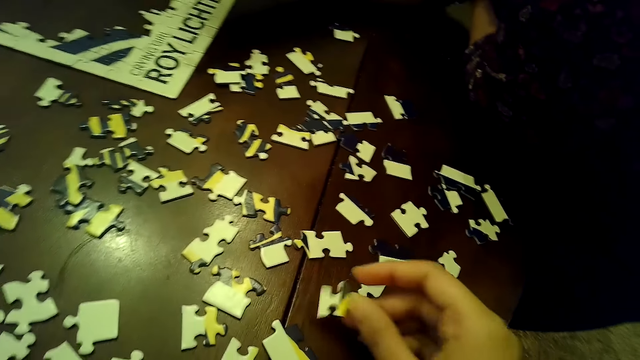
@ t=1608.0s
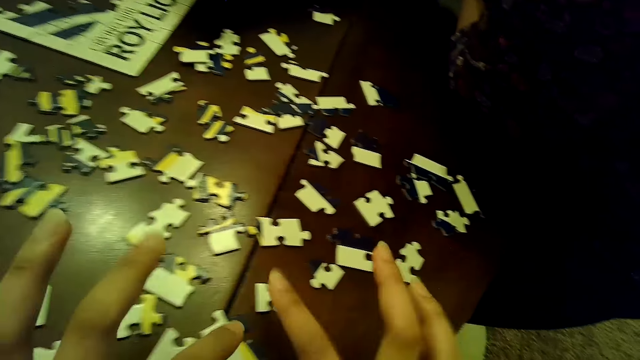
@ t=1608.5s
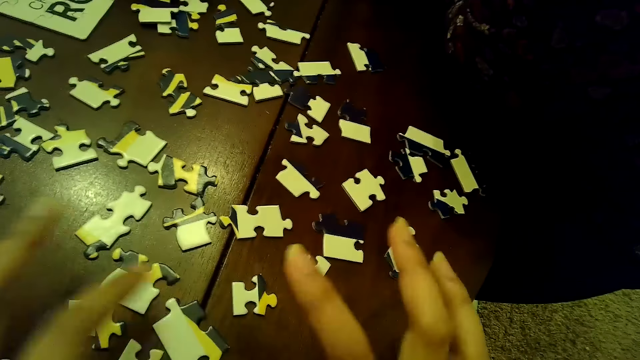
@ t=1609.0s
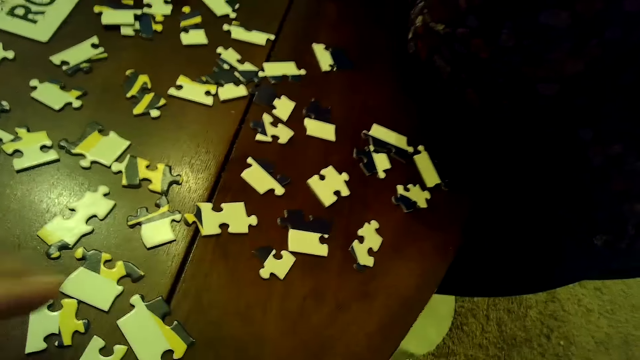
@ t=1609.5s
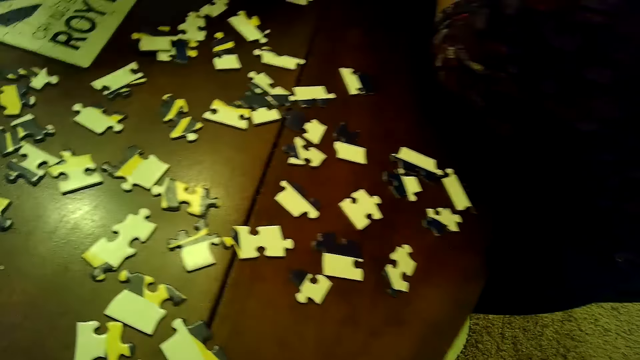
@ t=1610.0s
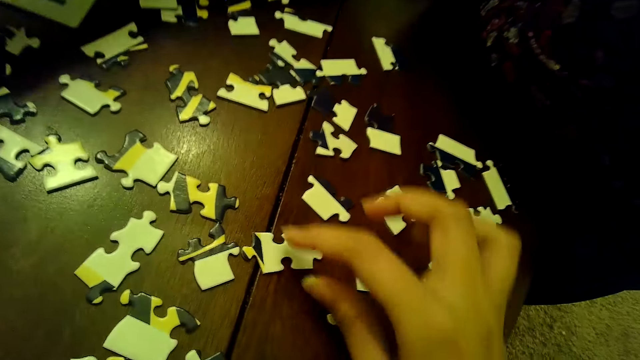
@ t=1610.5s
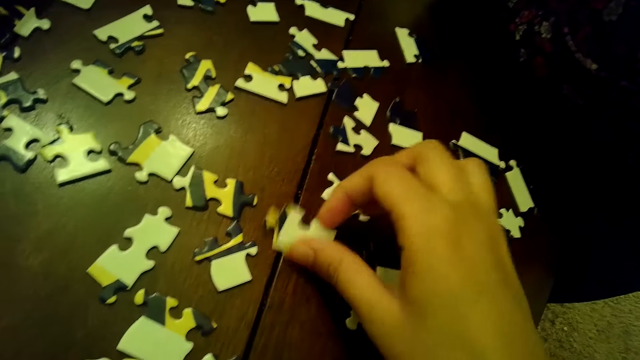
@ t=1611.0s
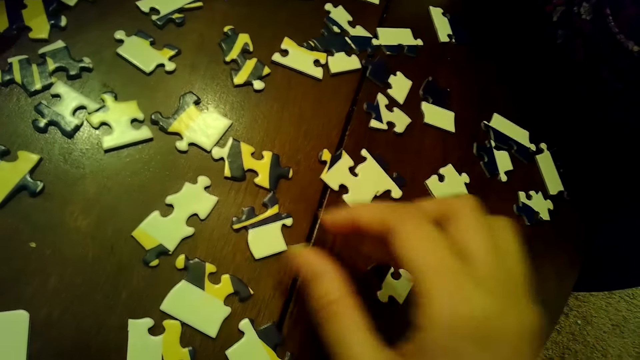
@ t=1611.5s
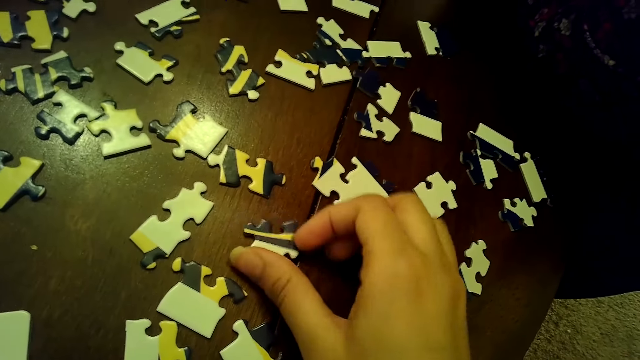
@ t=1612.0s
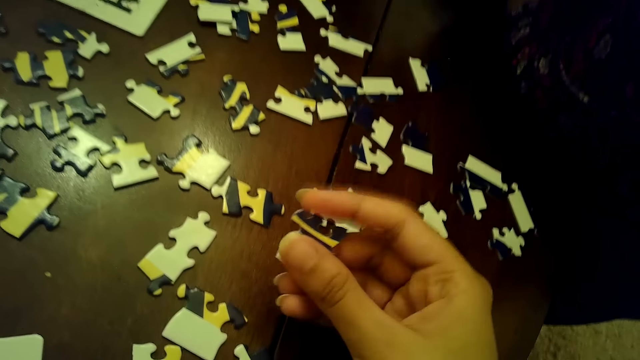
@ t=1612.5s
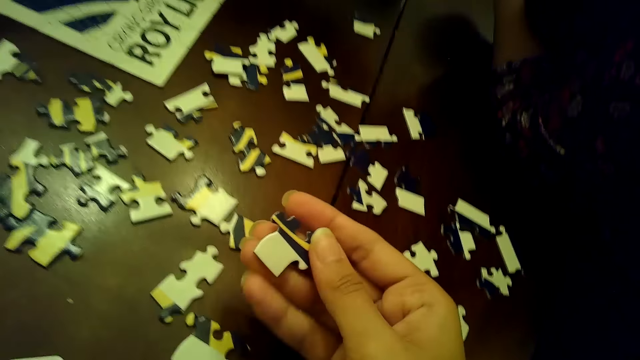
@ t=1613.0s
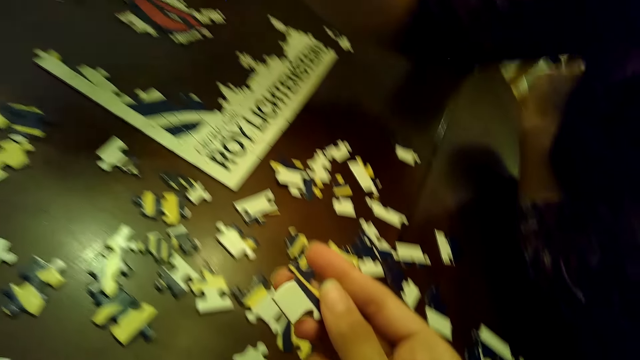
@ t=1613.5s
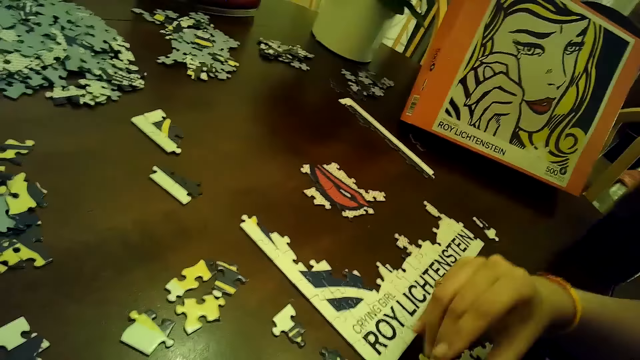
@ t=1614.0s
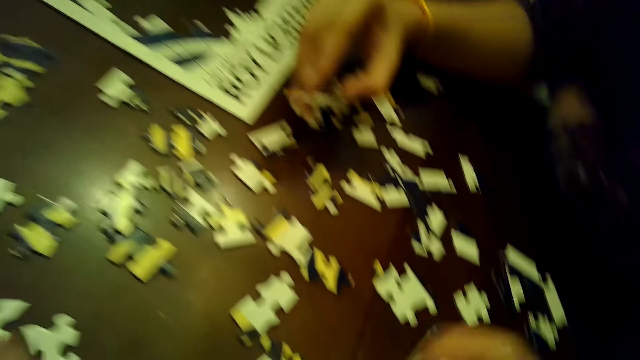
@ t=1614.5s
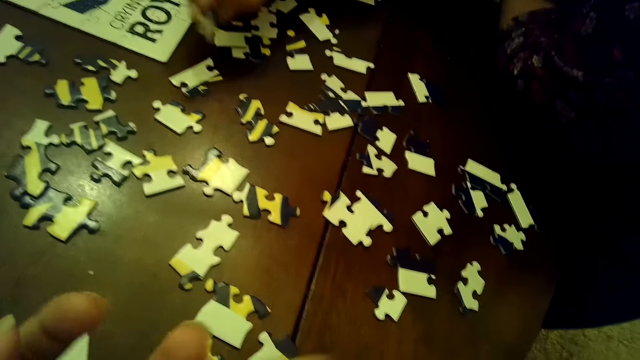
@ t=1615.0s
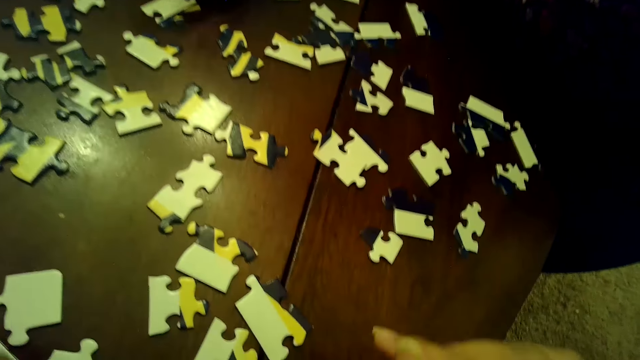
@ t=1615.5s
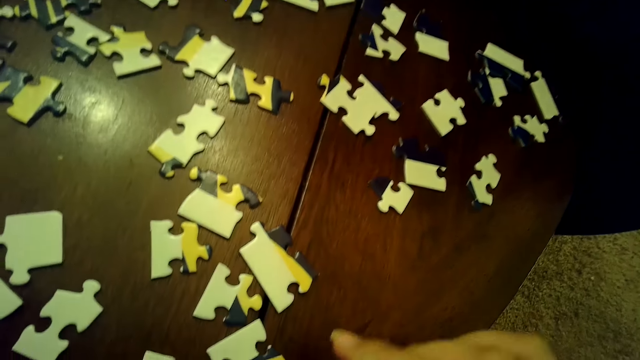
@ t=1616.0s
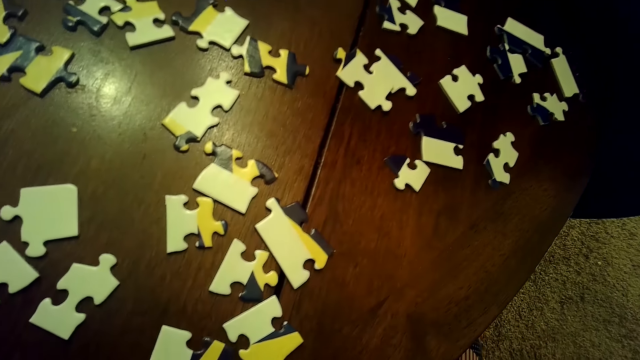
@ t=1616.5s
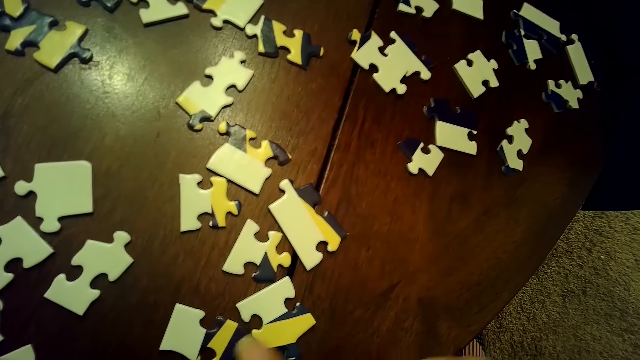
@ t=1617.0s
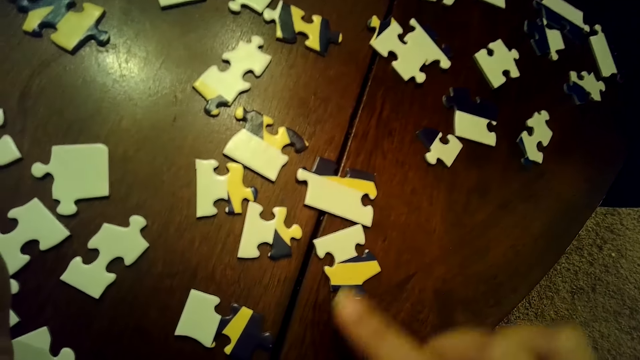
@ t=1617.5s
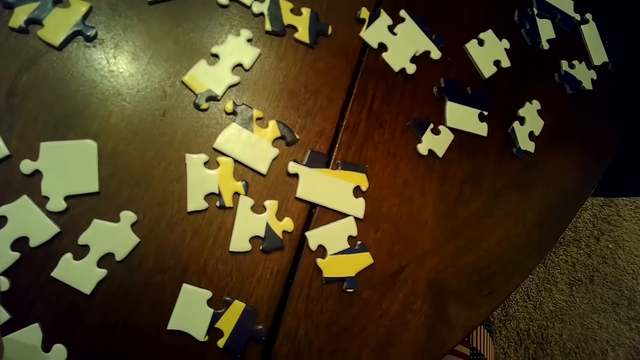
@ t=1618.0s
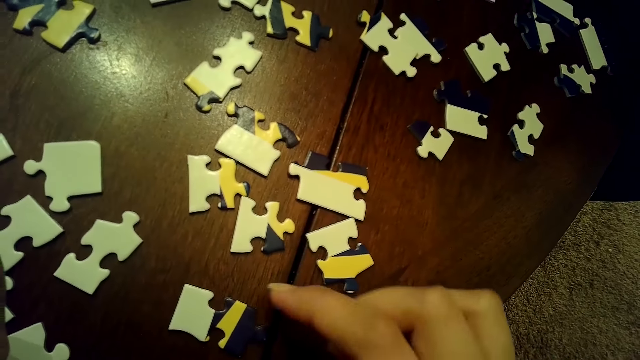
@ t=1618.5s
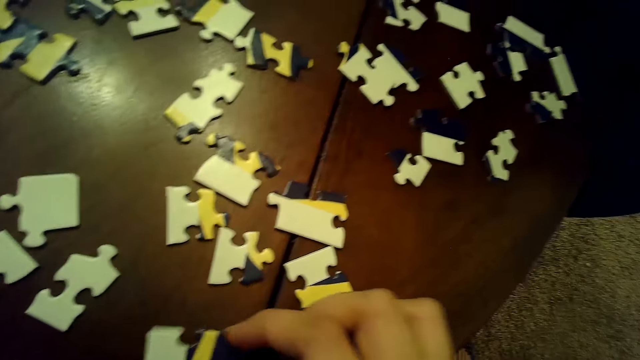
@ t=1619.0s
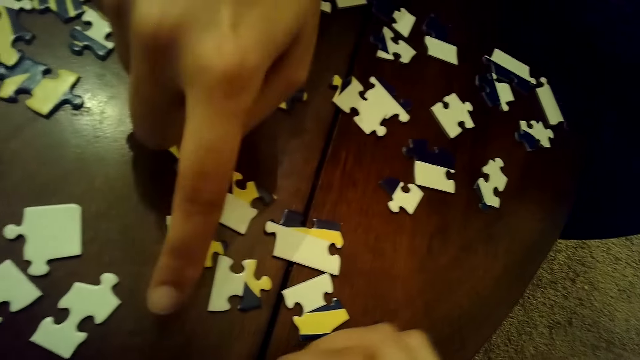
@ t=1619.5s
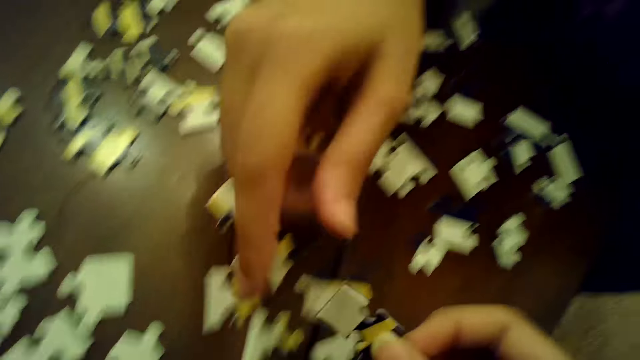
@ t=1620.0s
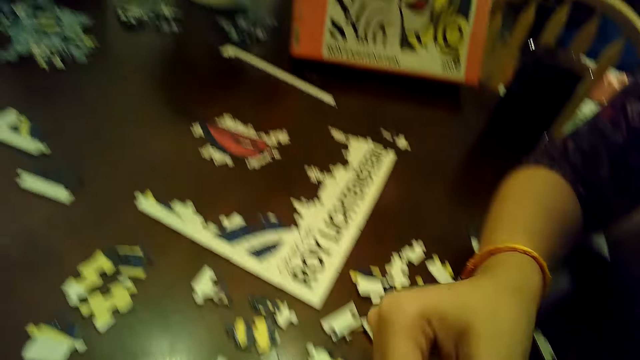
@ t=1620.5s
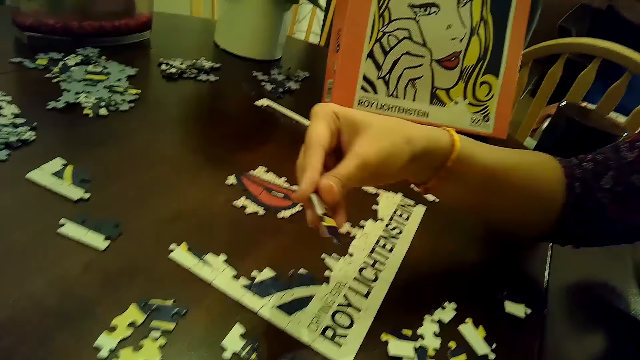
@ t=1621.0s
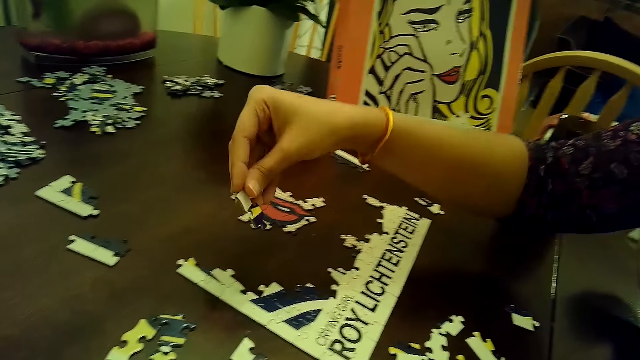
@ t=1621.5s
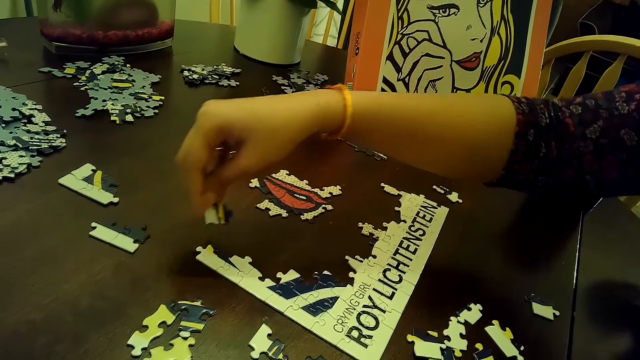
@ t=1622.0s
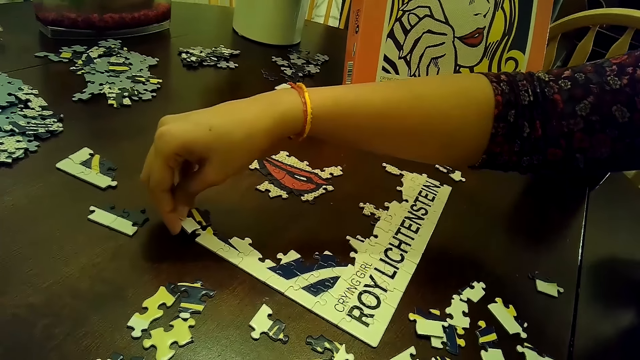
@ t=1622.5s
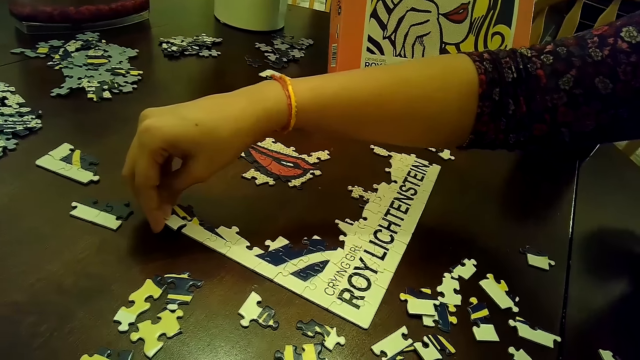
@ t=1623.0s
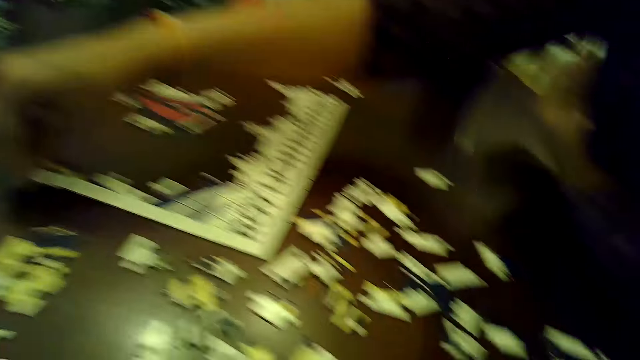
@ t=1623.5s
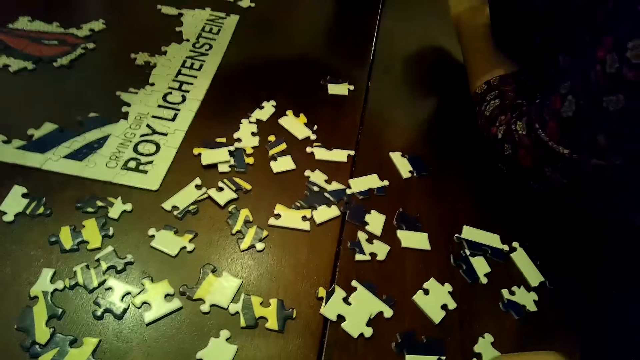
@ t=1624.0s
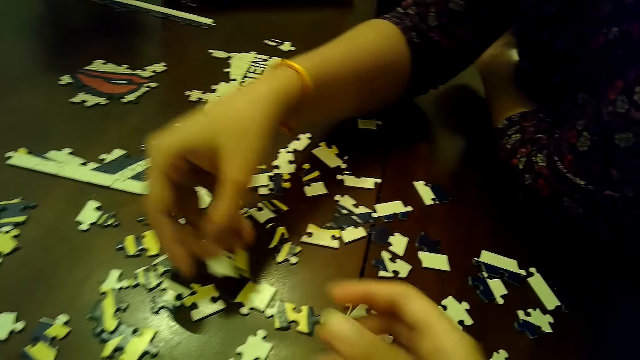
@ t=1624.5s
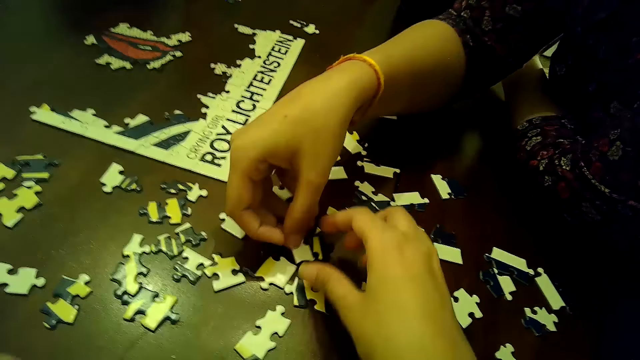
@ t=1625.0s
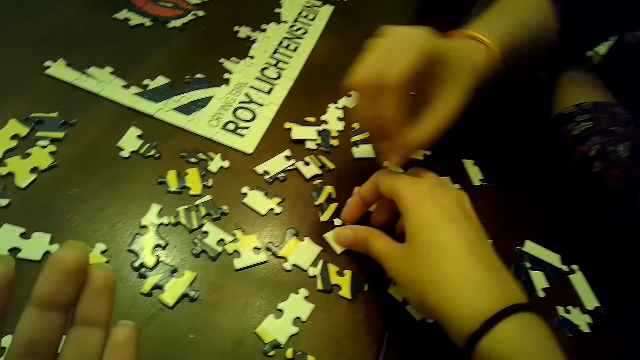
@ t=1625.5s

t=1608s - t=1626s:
The camera wearer drops the piece of the jigsaw puzzle in her right hand on the table. She moves a piece of the jigsaw puzzle on the table with her left hand. She picks the piece of the jigsaw puzzle from the table with her right hand. She passes the piece of jigsaw puzzle from her right hand to her left hand. She moves a piece of the jigsaw puzzle on the table with her left hand. She chooses a card on the table. She picks the piece of the jigsaw puzzle from the table with her right hand. She drops the piece of the jigsaw puzzle in her right hand on the table. She moves a piece of the jigsaw puzzle on the table with her left hand. She picks the piece of the jigsaw puzzle from the table with her right hand. She passes the piece of jigsaw puzzle to a woman with her right hand. The woman arranges a card on the table. She inserts the piece of jigsaw puzzle into the tile on the table with her right hand. She removes the piece of jigsaw puzzle from the tile with her right hand. She drops the piece of jigsaw puzzle on the table with her right hand. The camera wearer picks the piece of the jigsaw puzzle from the table with her right hand.

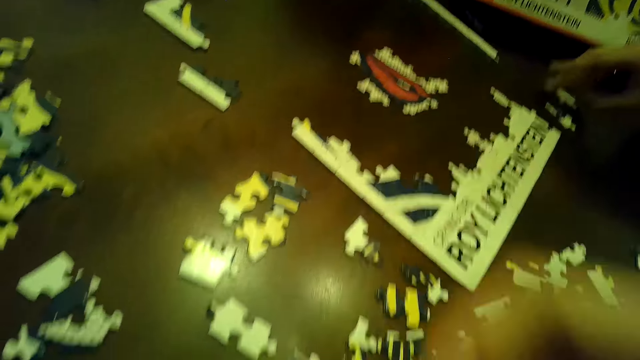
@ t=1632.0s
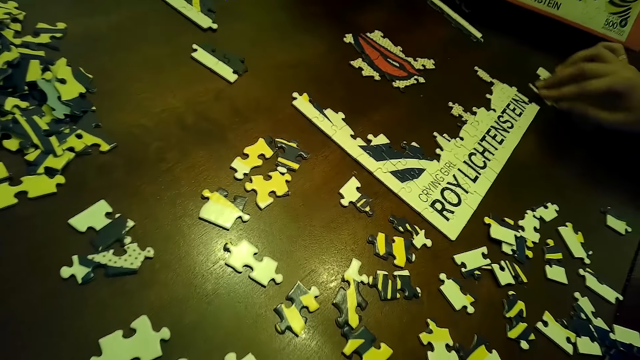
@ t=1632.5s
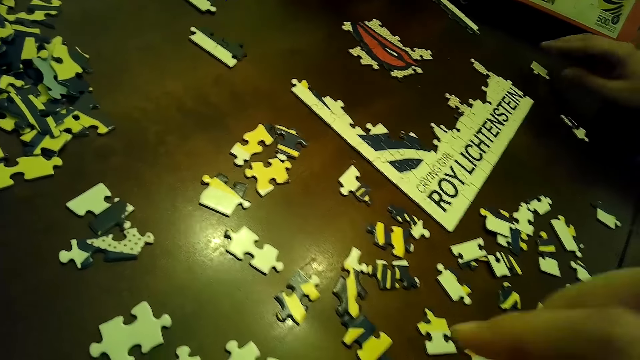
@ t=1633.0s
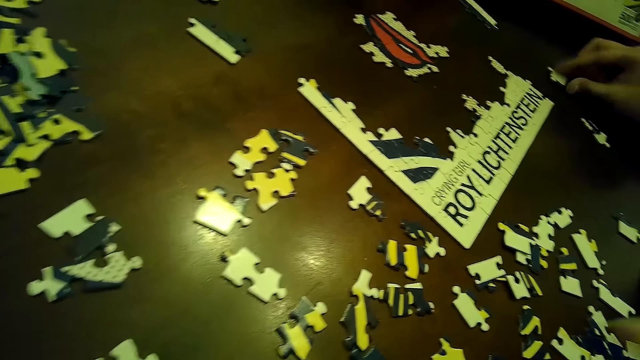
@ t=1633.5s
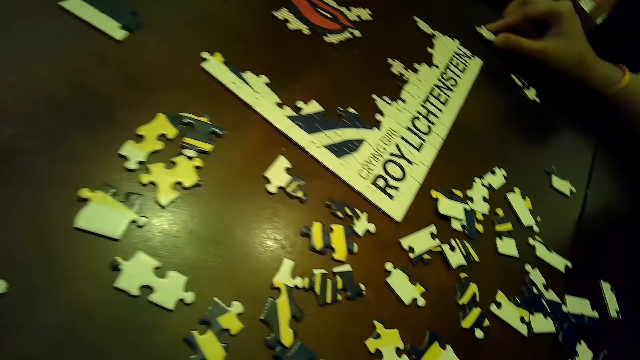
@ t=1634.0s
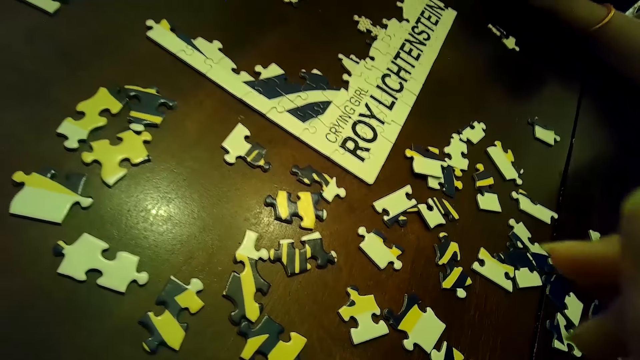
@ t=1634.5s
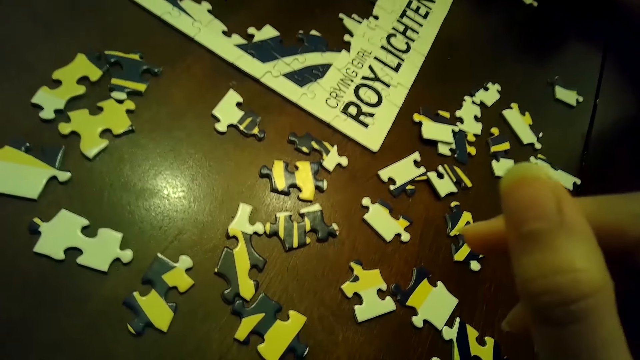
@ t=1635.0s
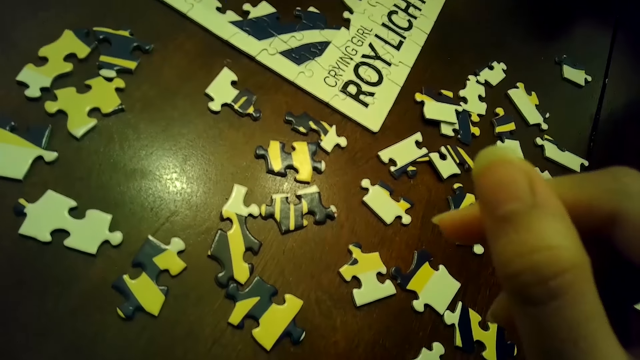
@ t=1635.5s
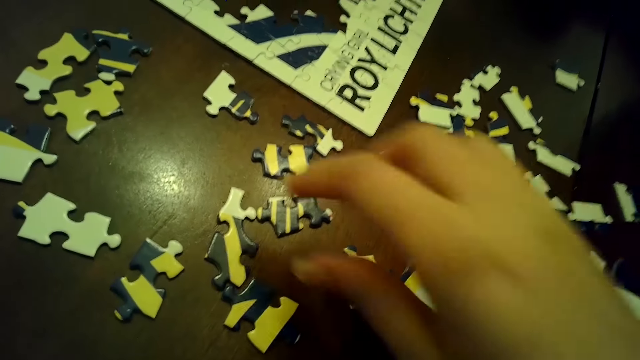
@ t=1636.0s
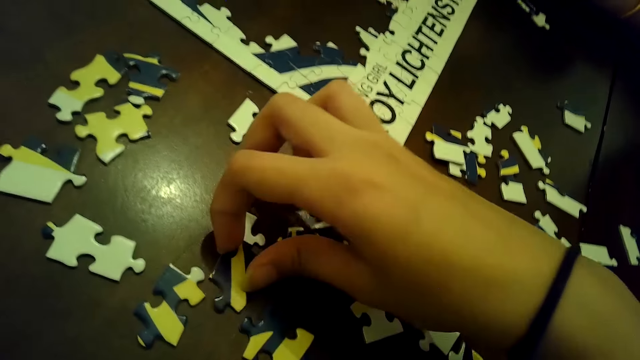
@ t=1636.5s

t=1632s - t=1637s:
A woman adjusts a piece of the jigsaw puzzle on the table with her right hand. The woman adjusts another piece of the jigsaw puzzle on the table with her right hand. The camera wearer picks up a piece of puzzle from the table with her right hand.
